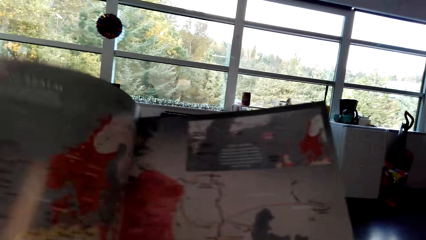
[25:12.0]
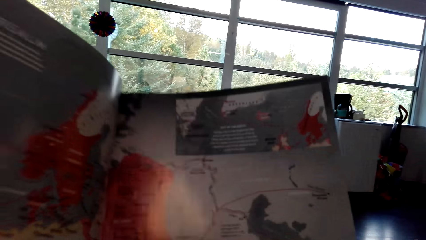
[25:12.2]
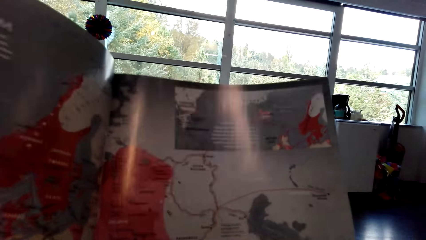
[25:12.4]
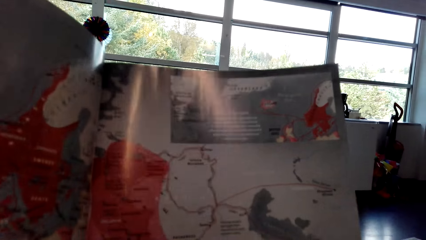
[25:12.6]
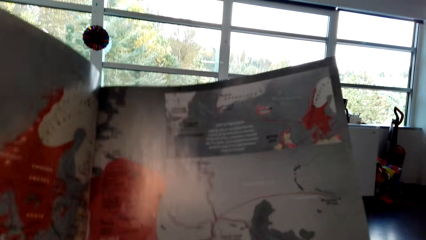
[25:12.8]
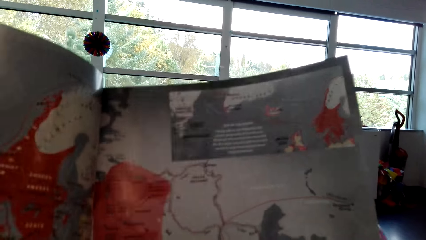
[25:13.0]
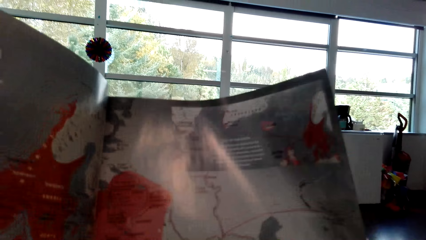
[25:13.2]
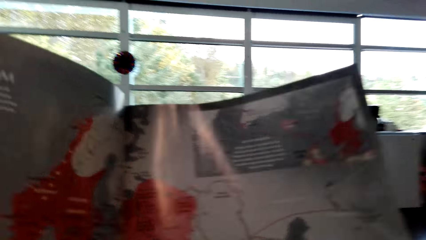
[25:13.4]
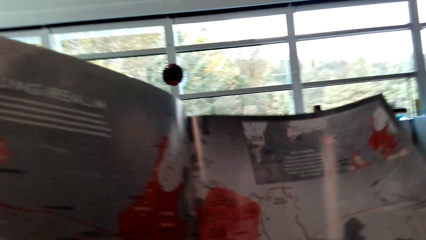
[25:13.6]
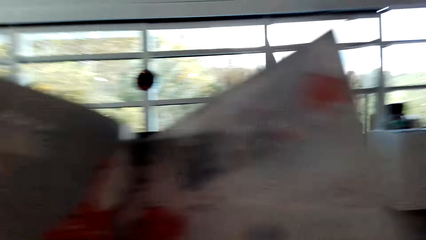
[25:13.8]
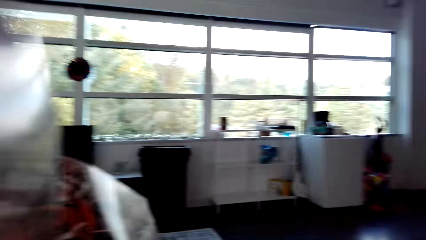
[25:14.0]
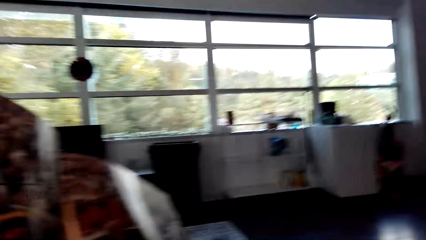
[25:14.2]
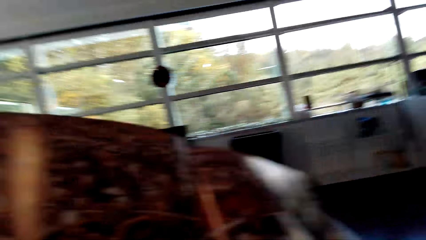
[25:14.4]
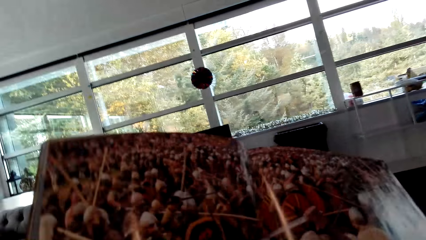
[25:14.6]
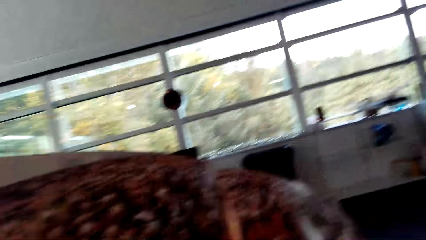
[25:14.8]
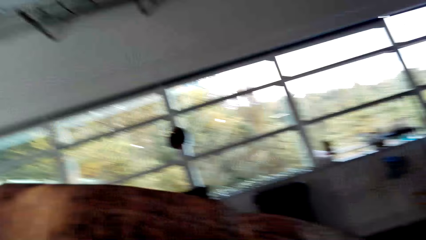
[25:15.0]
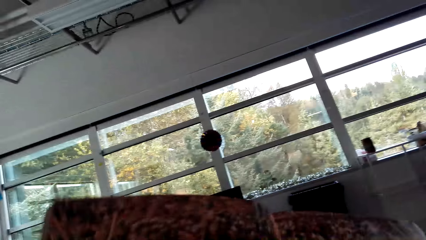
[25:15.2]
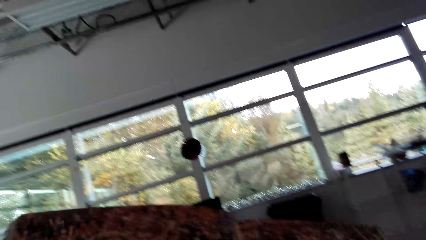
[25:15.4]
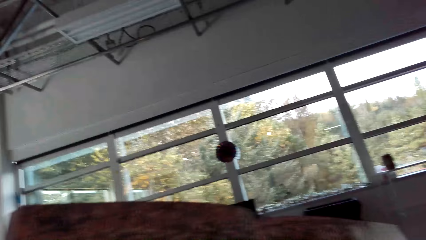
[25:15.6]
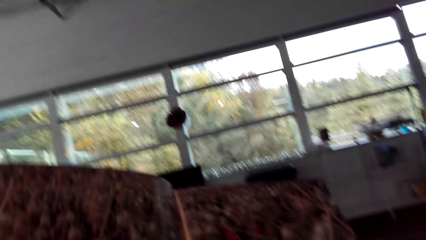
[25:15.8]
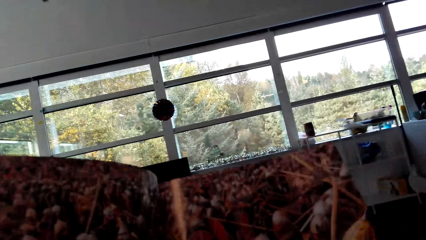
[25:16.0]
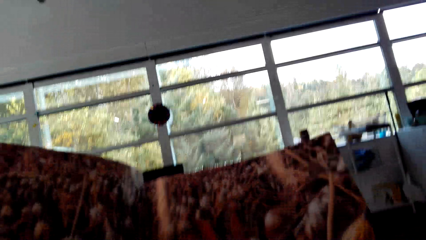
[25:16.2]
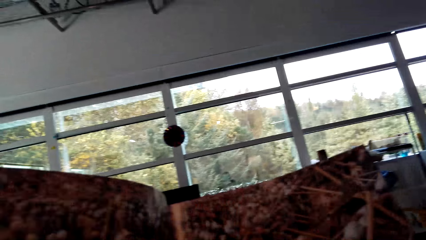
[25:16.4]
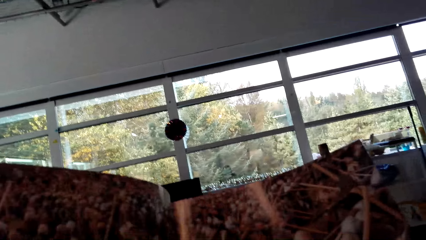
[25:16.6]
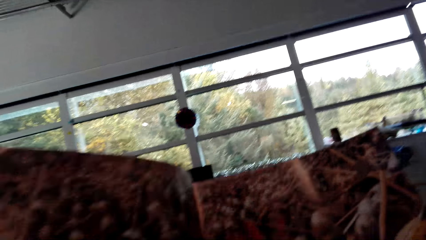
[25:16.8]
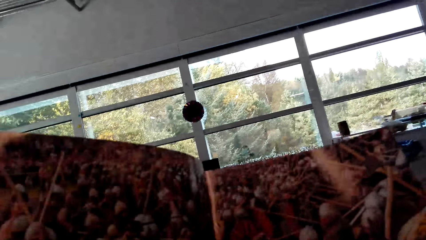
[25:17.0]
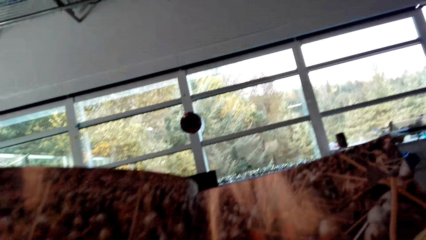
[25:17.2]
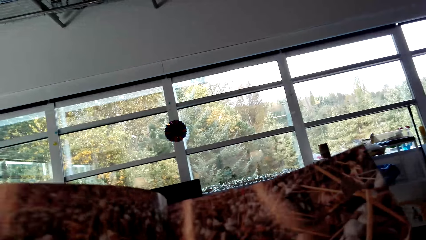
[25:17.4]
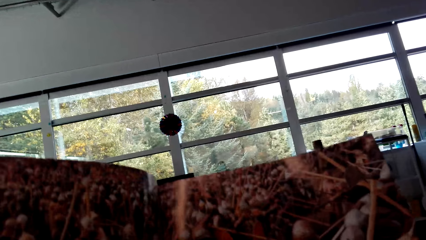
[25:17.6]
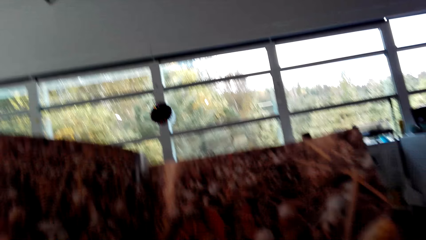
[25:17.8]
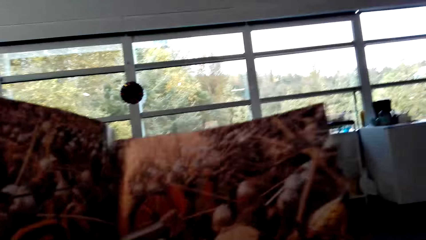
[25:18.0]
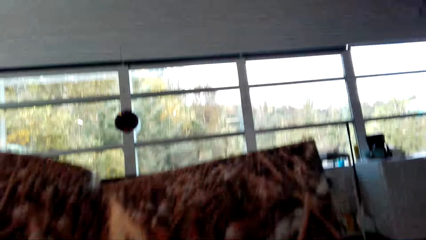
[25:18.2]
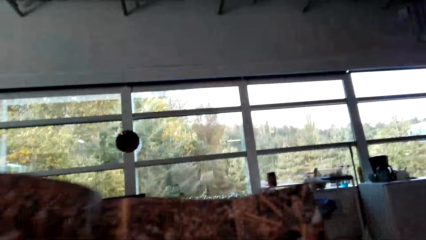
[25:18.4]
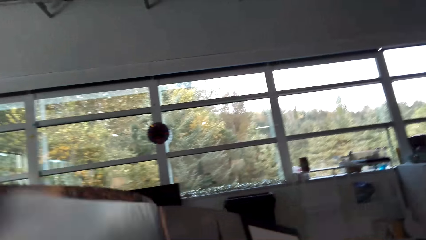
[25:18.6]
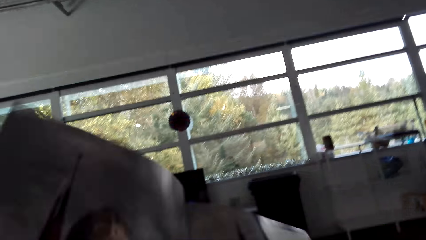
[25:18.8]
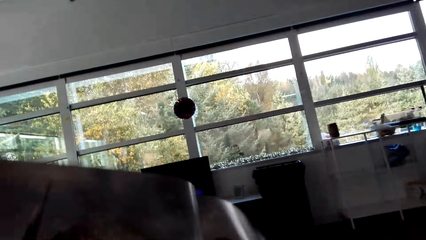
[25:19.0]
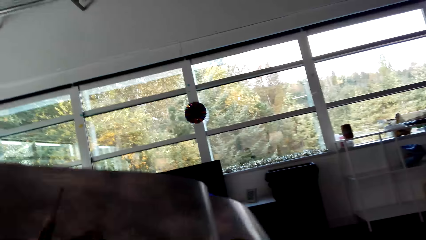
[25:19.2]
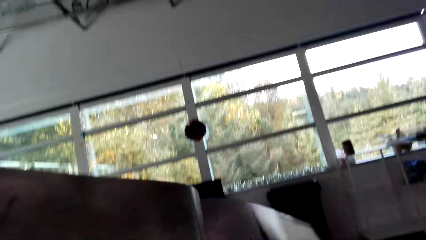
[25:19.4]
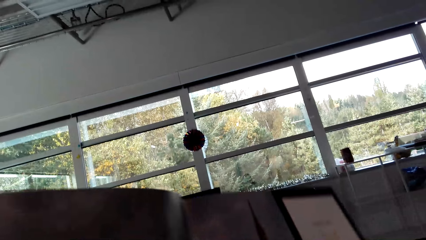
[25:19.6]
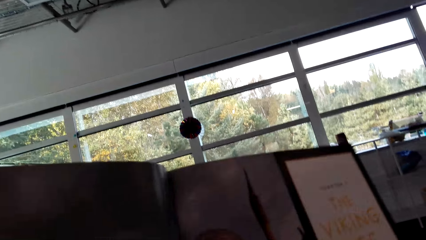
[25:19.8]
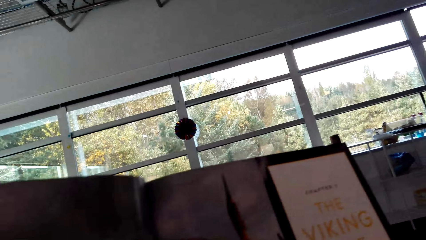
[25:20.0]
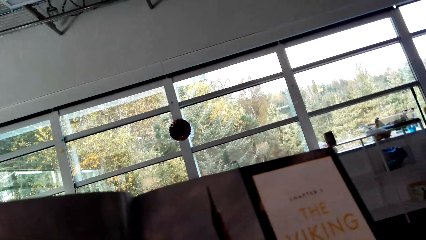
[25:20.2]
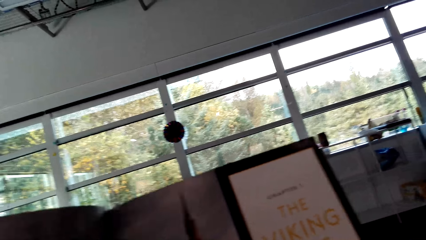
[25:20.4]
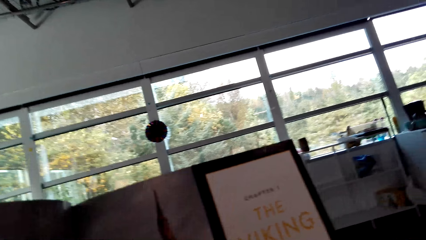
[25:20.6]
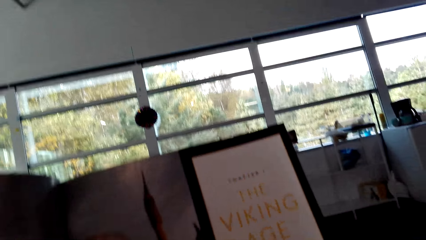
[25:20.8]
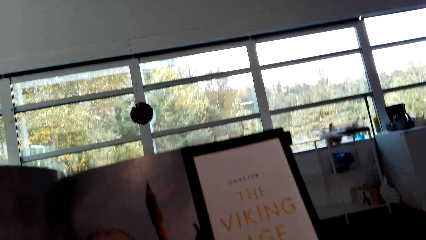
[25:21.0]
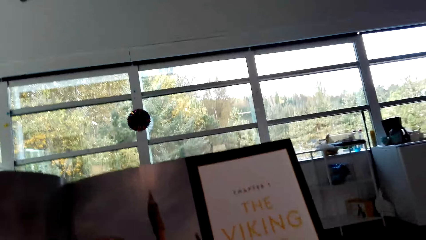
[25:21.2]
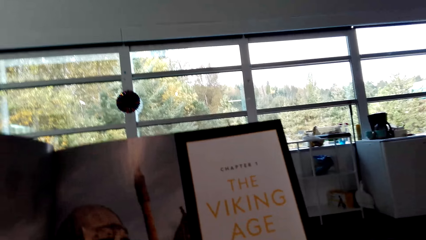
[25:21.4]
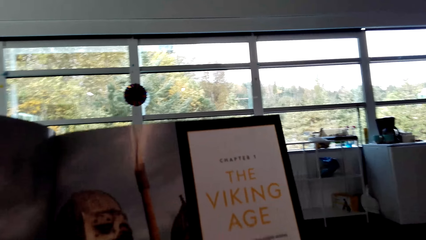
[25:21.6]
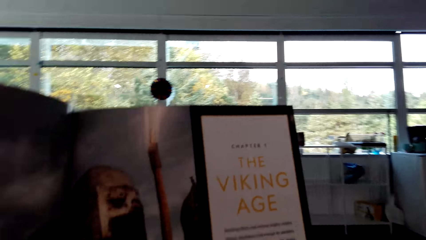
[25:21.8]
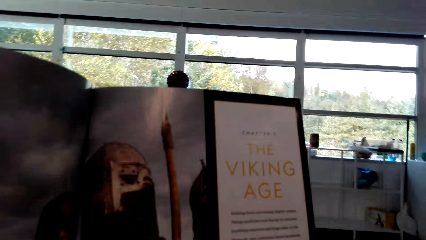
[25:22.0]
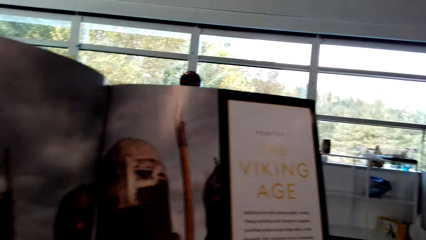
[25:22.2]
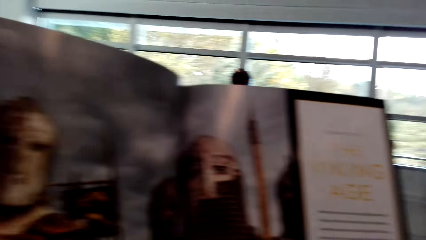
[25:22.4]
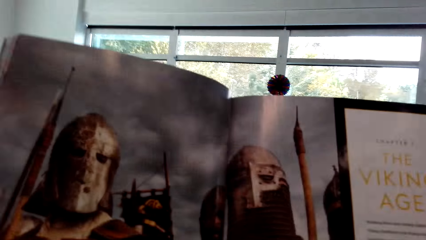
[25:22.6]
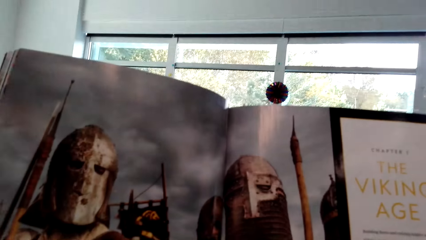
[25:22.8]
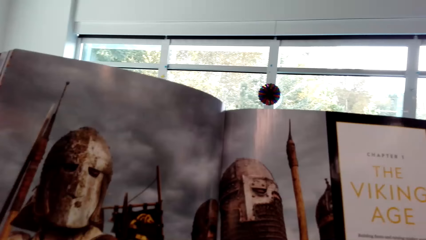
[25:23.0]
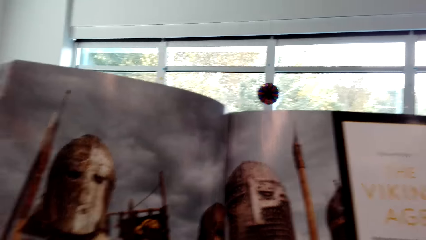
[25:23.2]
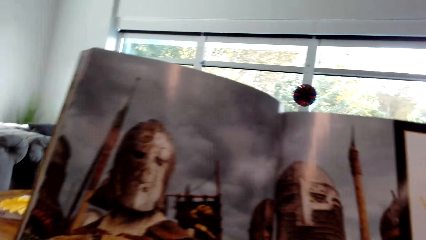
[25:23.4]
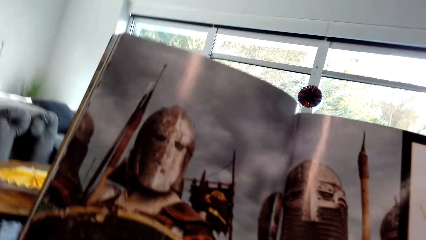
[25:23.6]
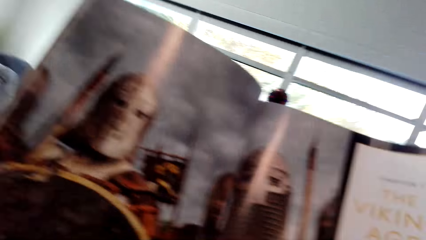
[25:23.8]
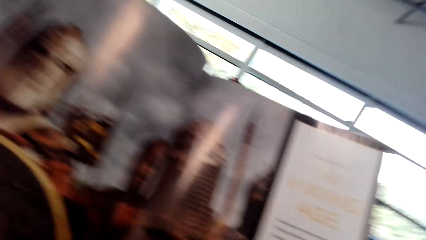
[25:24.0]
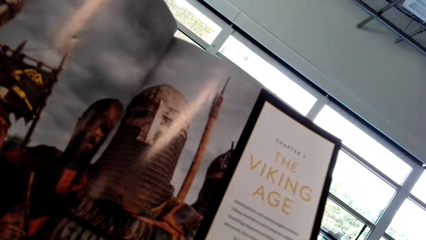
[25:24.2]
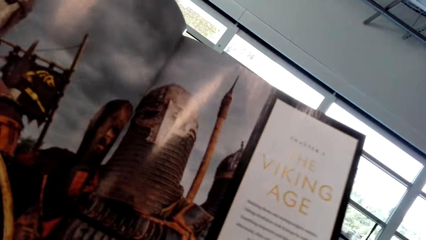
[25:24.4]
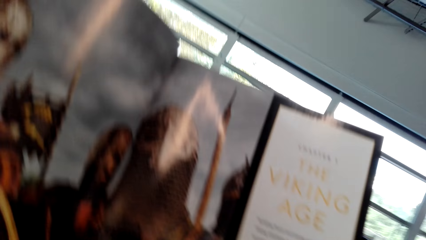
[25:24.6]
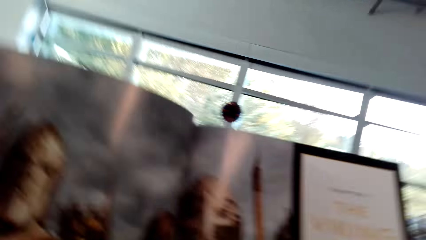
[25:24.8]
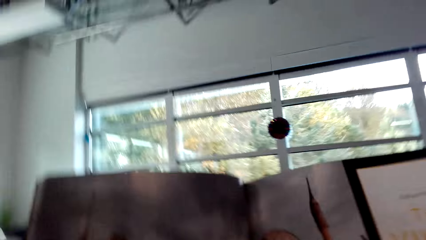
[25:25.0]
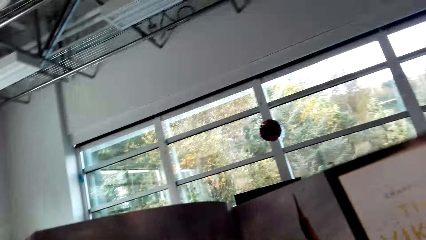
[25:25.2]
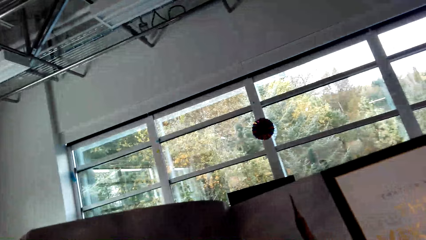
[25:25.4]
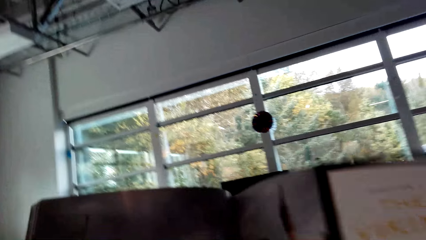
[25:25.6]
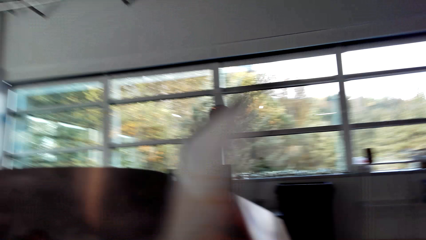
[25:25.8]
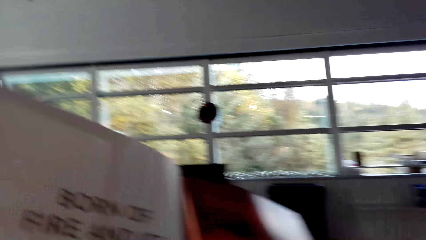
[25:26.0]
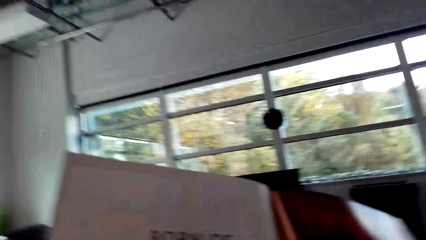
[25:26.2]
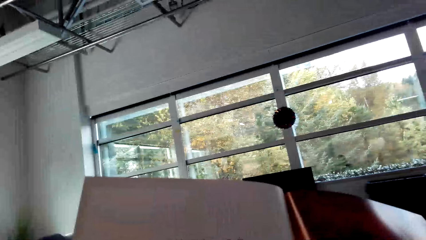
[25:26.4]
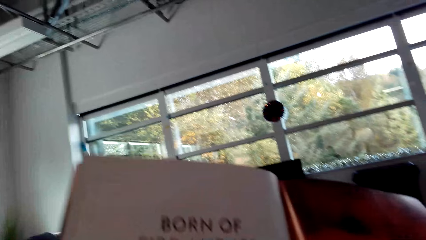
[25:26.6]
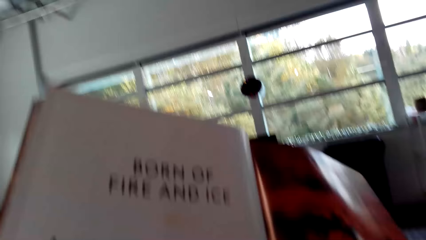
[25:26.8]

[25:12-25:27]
The camera wearer opens the page of the magazine. They read the magazine. They read the magazine again. They open the page of the magazine.
